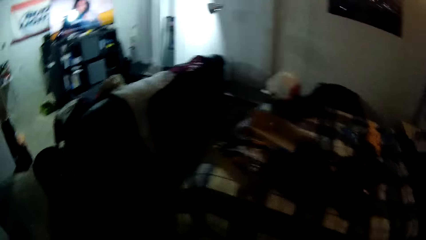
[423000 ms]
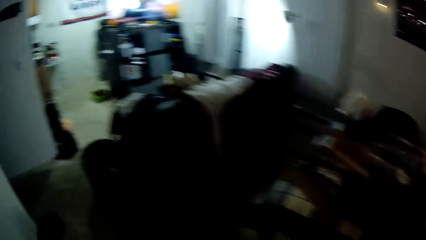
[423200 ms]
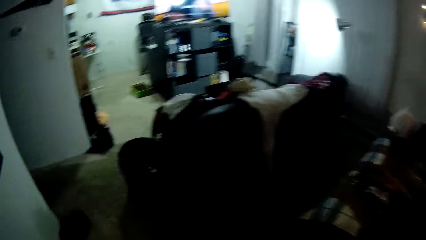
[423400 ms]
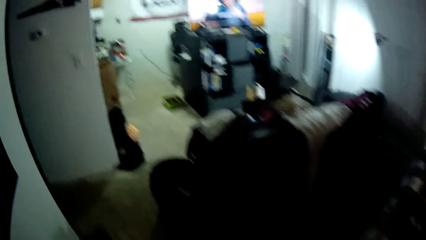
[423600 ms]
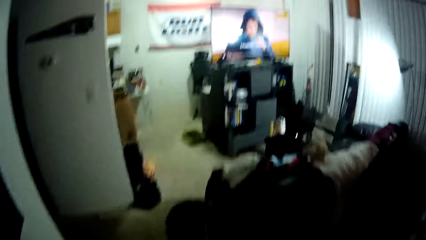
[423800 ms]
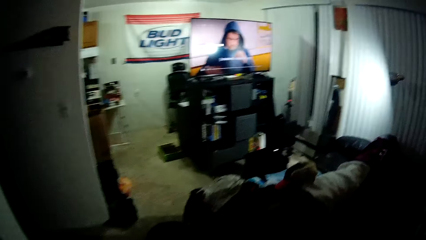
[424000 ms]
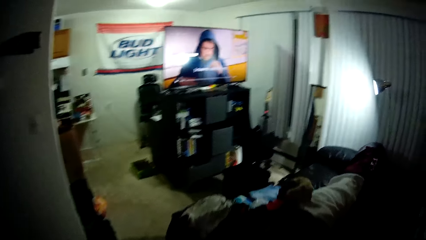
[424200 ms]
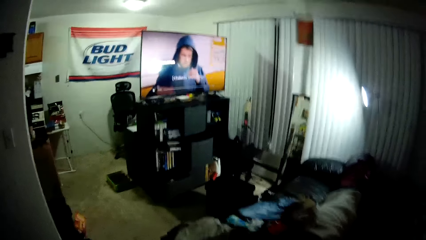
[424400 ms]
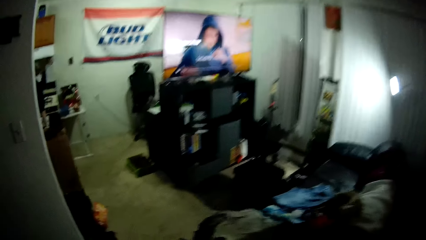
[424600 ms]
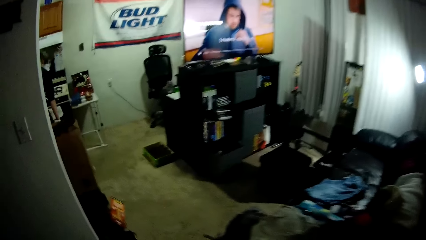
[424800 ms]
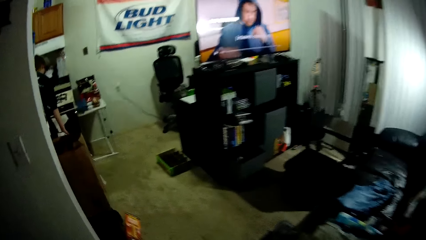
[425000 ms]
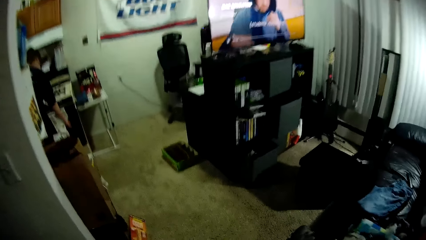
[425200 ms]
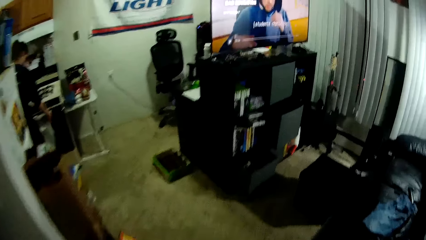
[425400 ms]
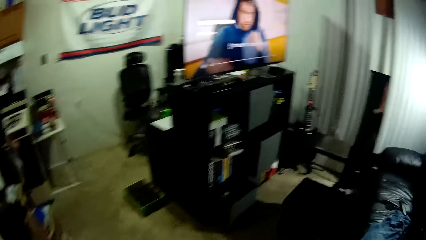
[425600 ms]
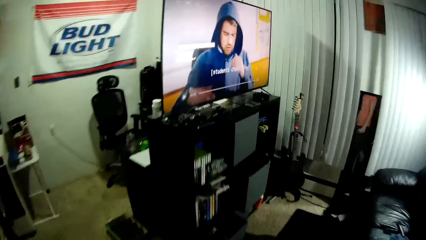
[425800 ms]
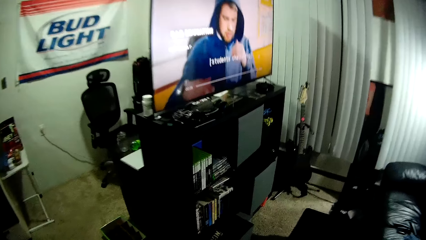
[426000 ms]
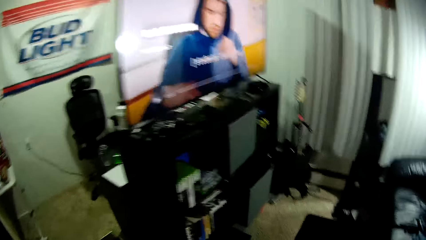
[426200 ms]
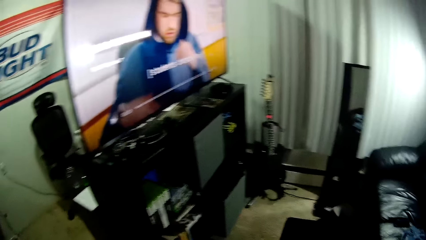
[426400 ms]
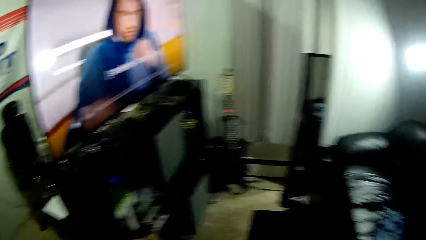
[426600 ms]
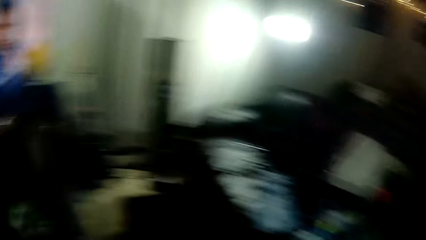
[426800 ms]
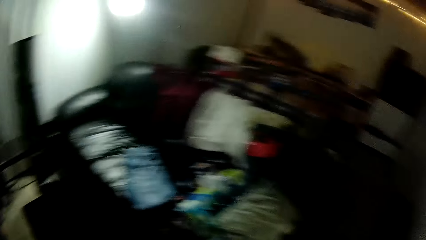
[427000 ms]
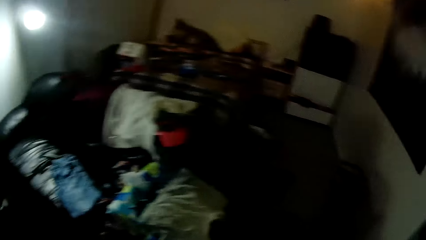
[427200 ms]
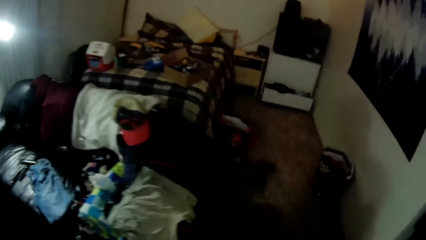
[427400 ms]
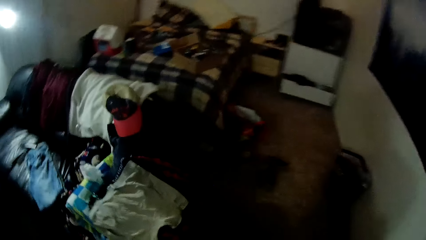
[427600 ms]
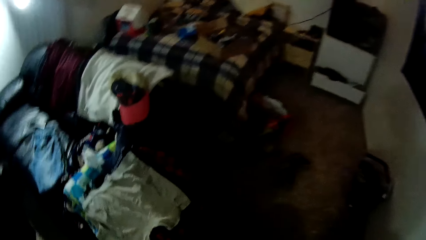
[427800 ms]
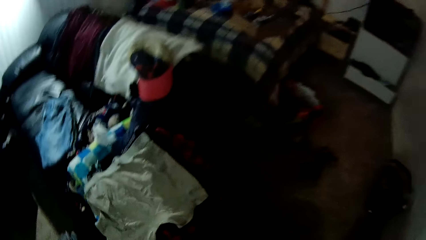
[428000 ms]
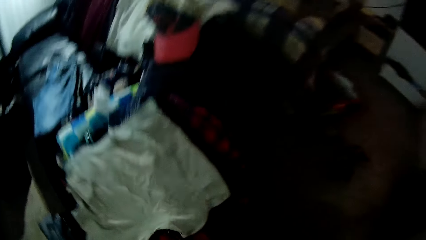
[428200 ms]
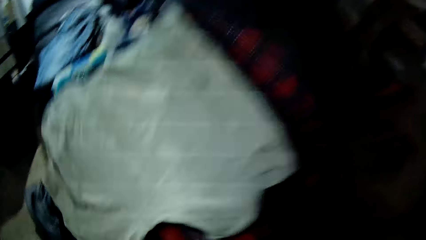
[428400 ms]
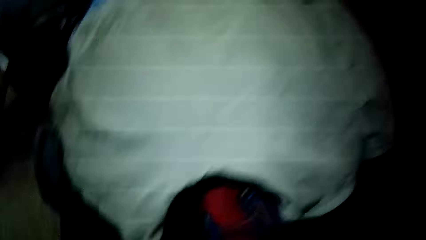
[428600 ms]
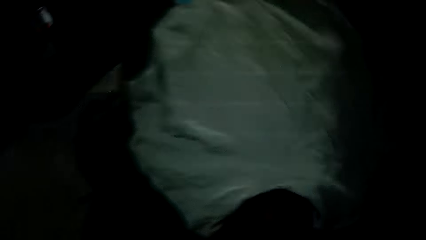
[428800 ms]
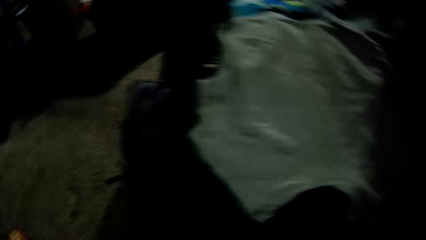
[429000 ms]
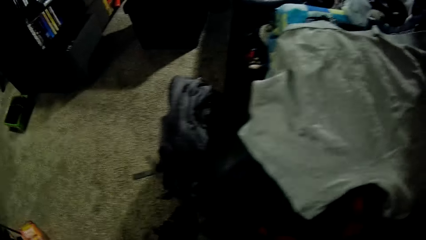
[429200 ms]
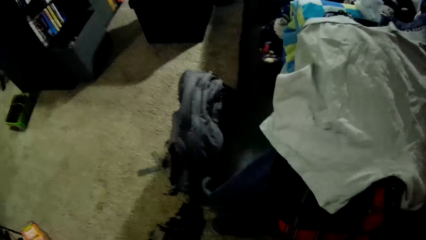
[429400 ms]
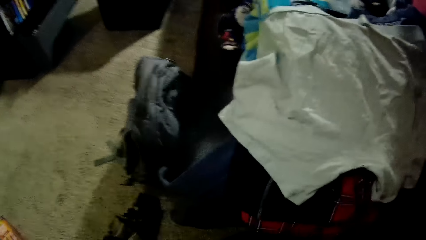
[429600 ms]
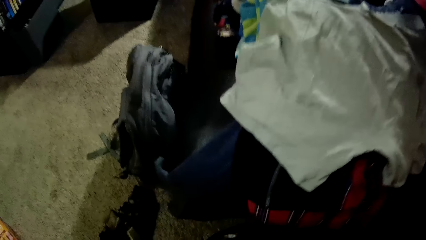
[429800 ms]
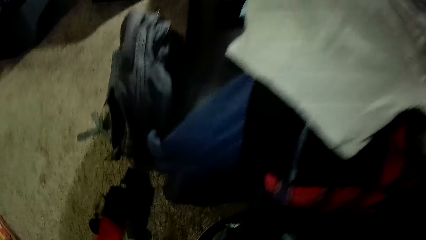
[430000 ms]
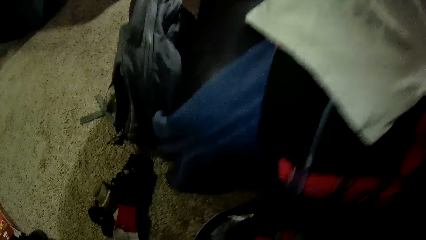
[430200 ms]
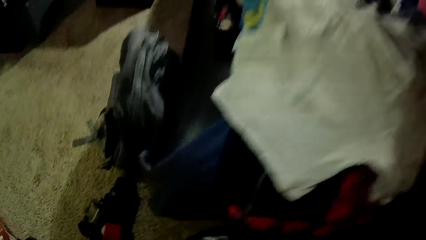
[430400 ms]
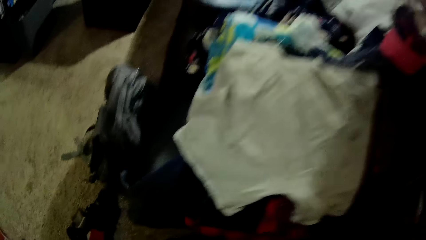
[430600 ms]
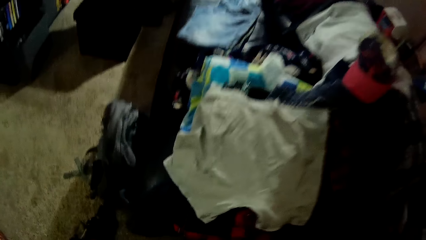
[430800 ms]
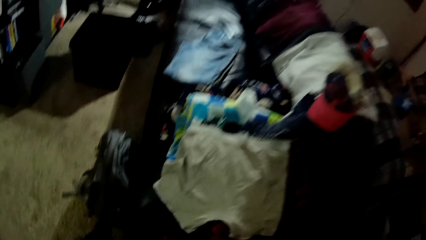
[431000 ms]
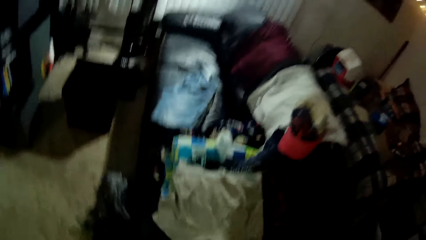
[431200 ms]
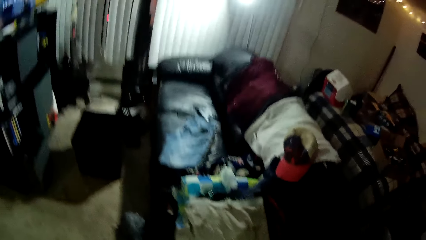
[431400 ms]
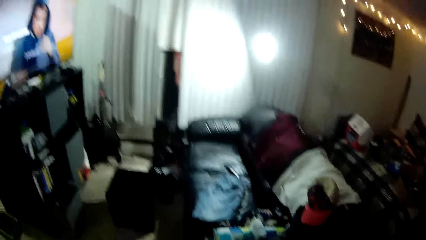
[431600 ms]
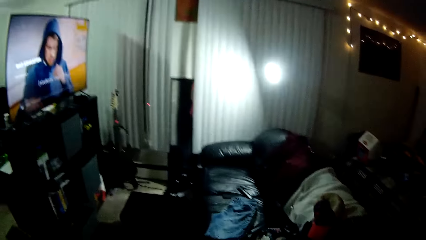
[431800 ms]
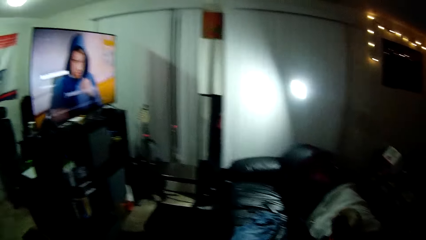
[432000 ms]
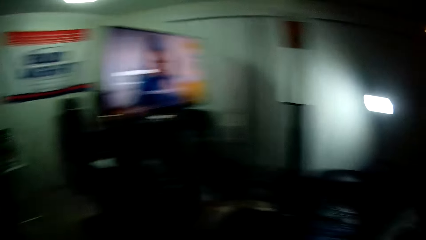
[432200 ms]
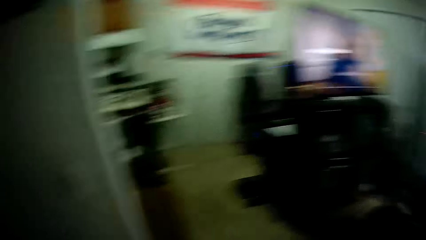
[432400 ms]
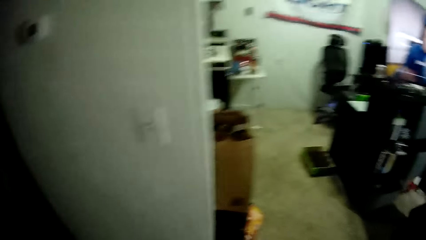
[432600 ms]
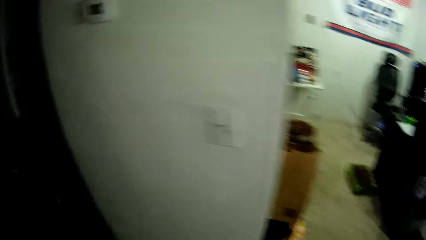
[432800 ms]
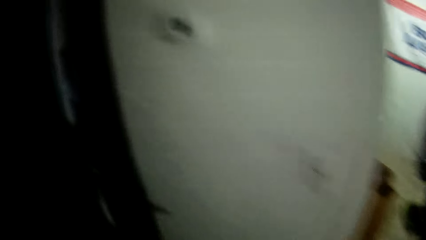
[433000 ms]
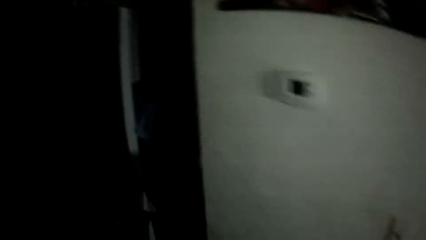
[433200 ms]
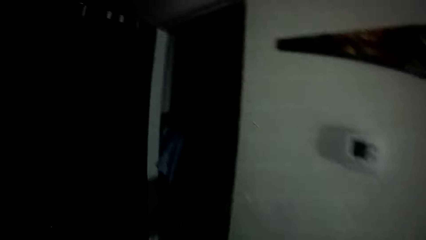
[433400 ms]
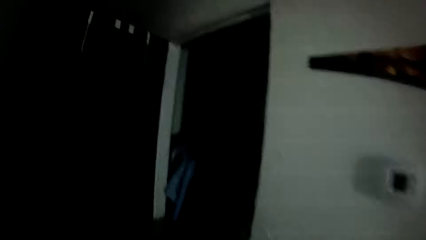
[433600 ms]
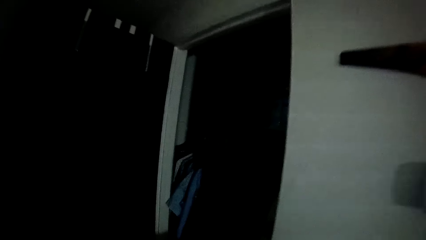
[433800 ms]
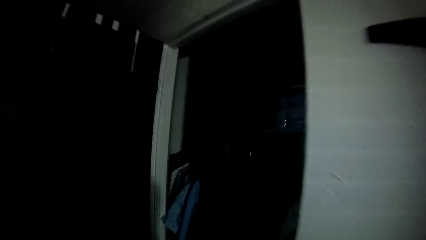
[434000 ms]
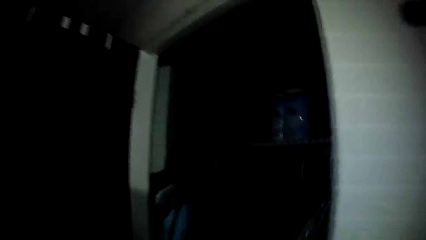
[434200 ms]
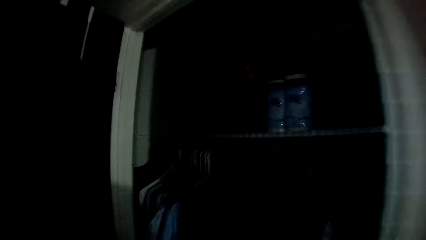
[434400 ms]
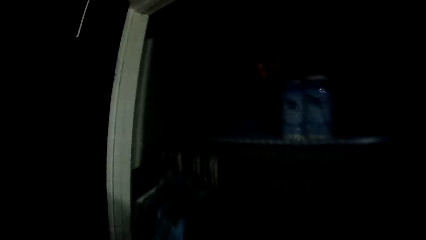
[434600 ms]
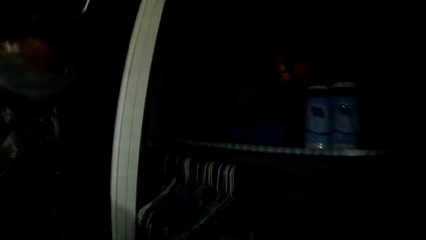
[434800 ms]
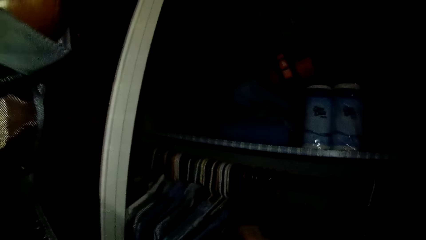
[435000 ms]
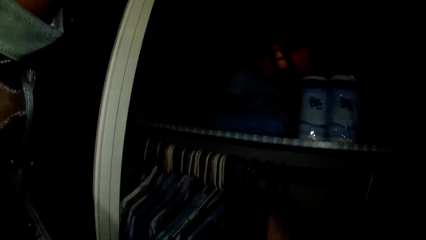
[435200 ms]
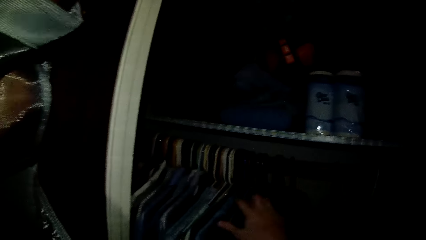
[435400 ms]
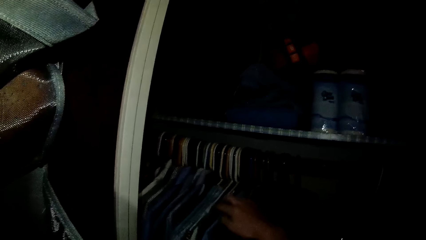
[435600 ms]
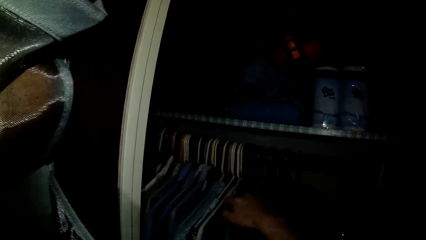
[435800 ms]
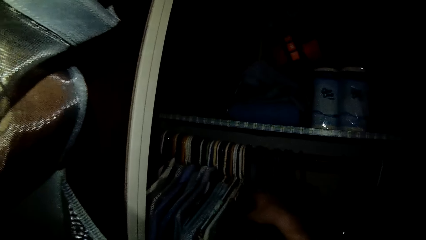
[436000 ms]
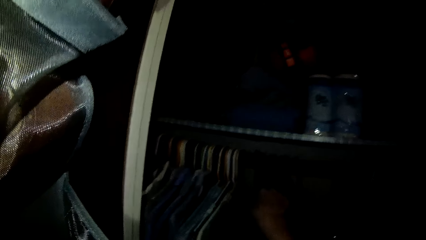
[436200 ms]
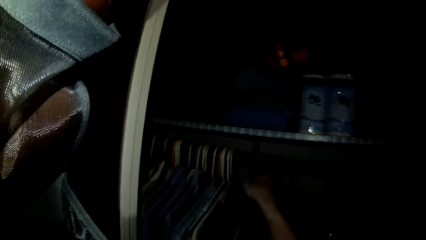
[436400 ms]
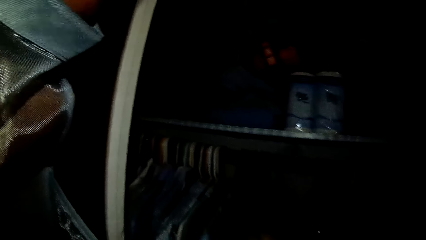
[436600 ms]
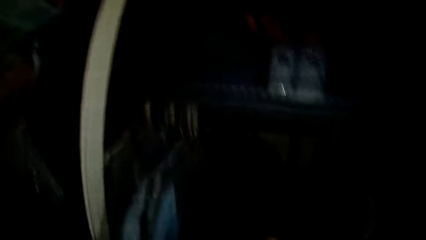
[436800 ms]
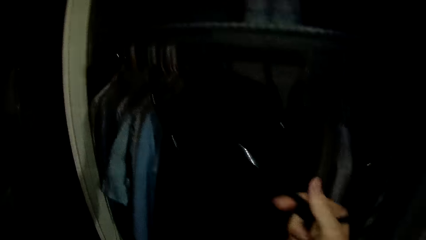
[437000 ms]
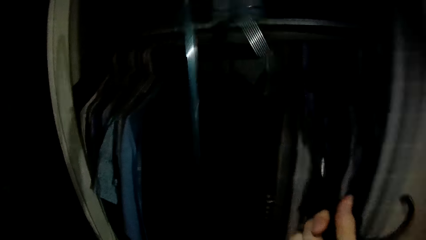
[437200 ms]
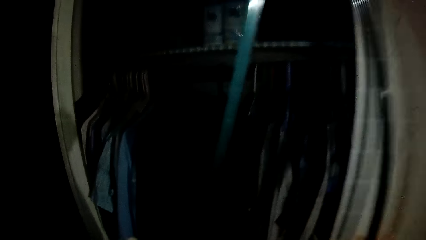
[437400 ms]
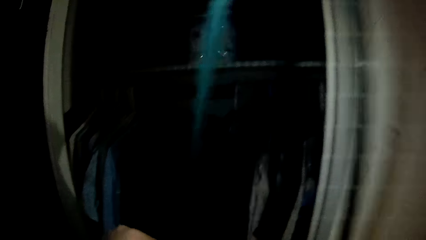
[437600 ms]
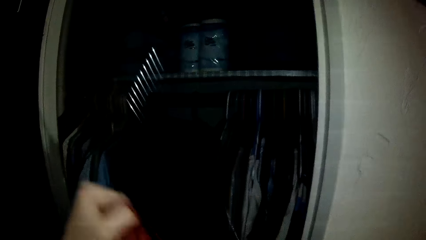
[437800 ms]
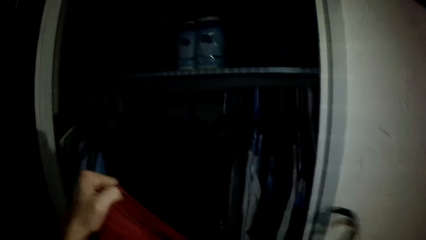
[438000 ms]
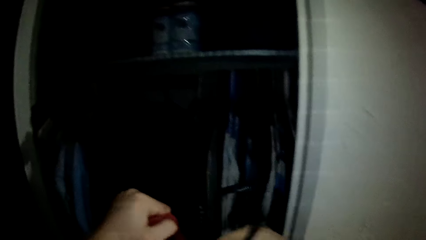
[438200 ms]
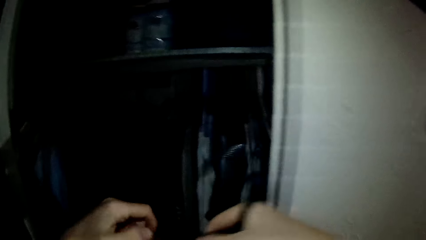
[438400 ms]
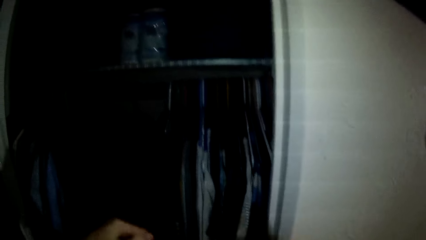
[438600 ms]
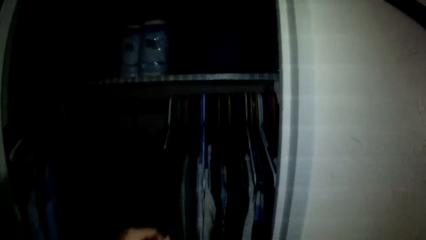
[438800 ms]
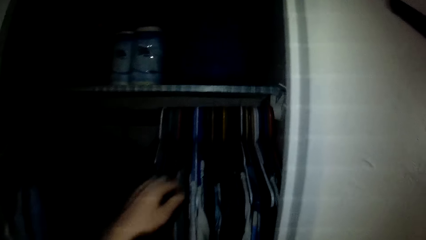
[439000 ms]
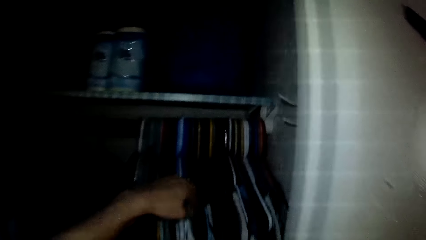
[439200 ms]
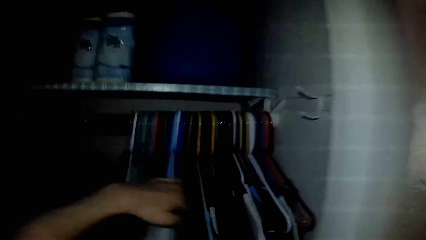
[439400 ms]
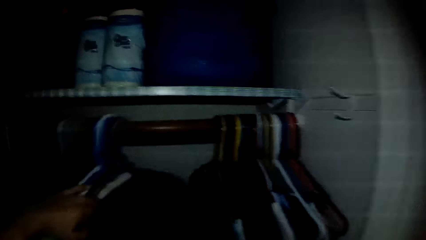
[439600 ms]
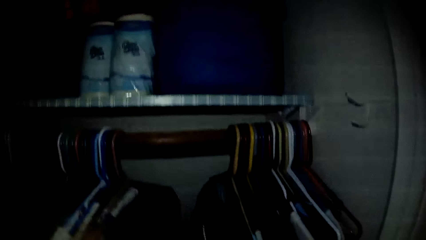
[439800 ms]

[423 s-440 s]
The camera wearer walks in a room. He picks a cloth in a basket. He drops the cloth on the carpet. He picks a cloth in the basket. He walks in the room. He moves hangers on a closet pole. He picks a hanger from the wardrobe with his right hand. He places another cloth on the hanger. He moves some clothes in the wardrobe with his left hand.
